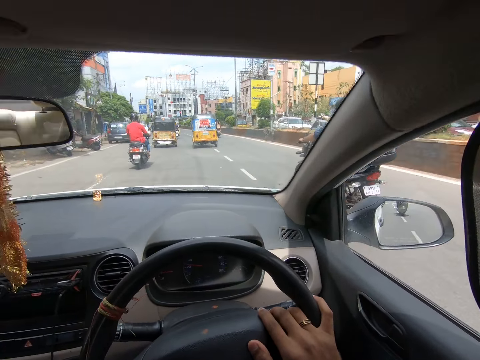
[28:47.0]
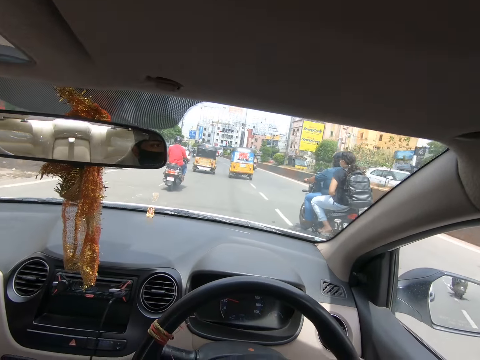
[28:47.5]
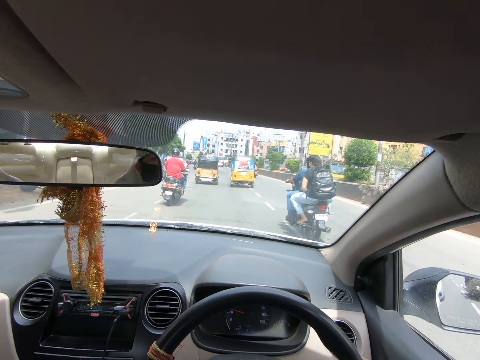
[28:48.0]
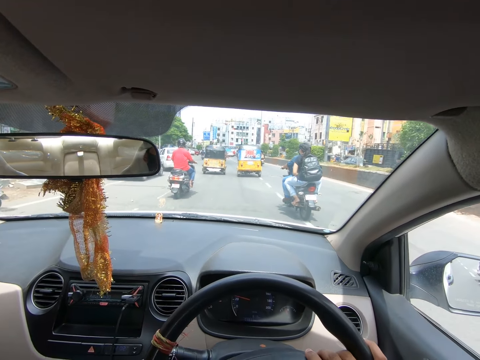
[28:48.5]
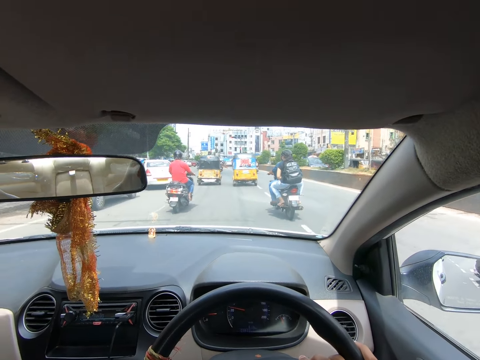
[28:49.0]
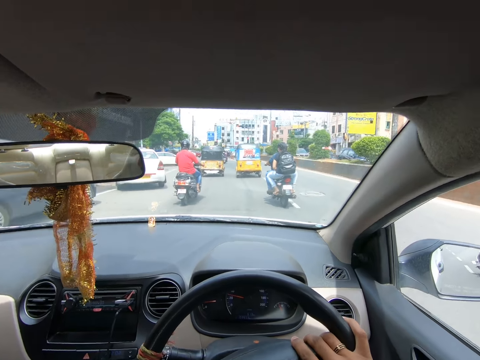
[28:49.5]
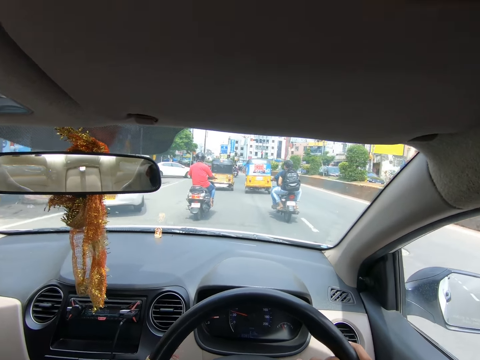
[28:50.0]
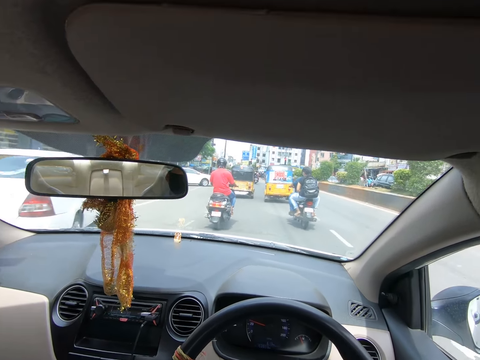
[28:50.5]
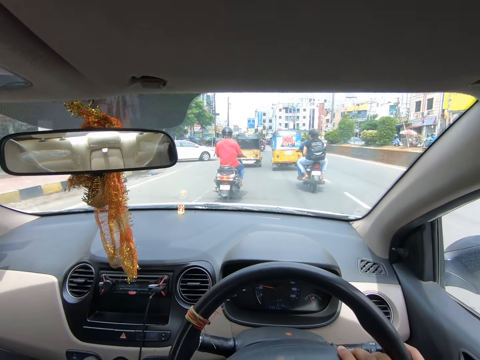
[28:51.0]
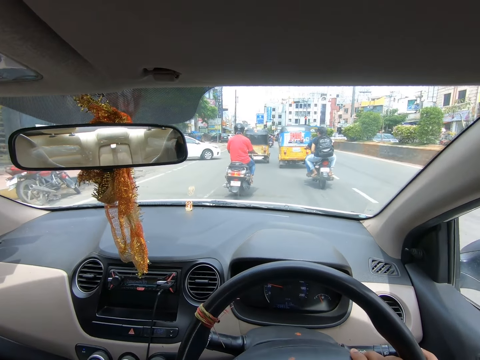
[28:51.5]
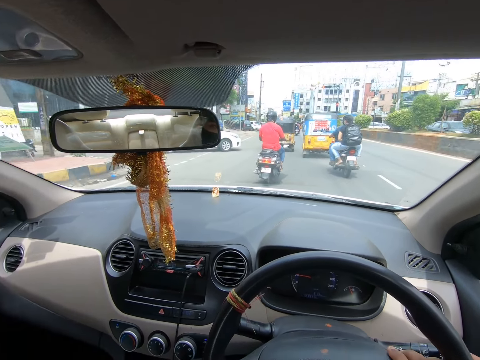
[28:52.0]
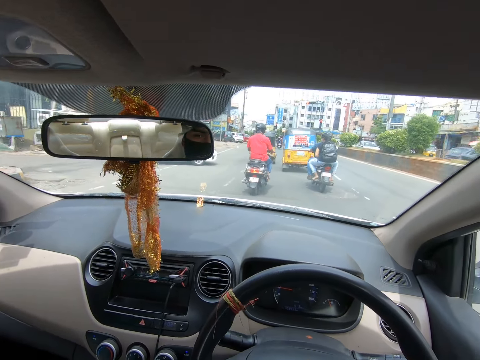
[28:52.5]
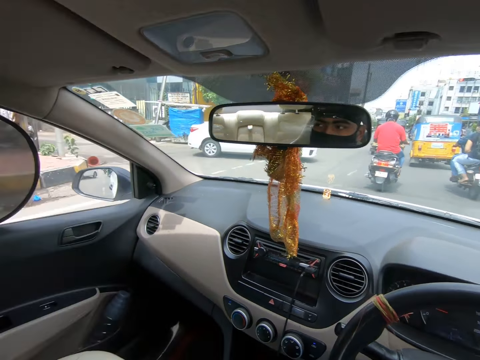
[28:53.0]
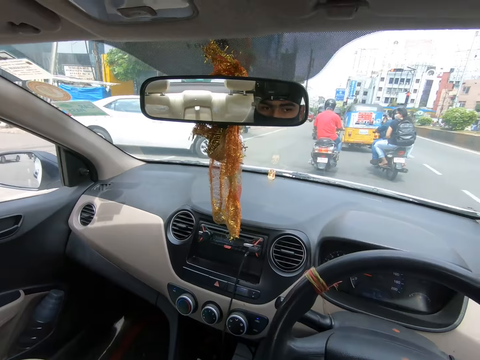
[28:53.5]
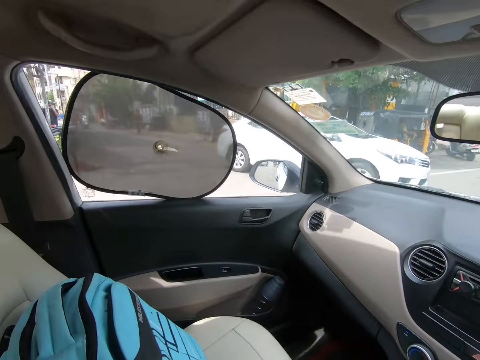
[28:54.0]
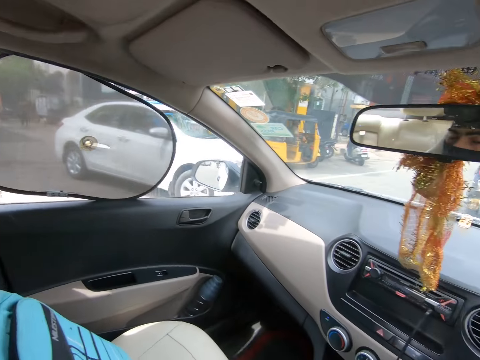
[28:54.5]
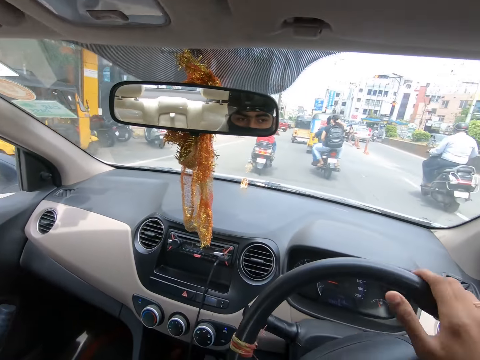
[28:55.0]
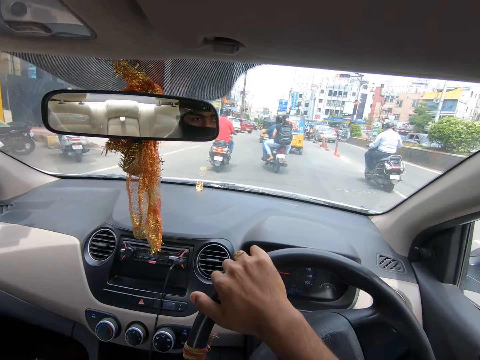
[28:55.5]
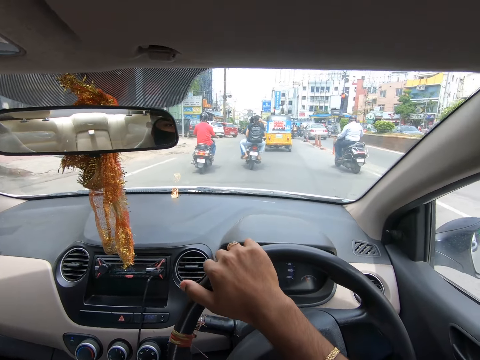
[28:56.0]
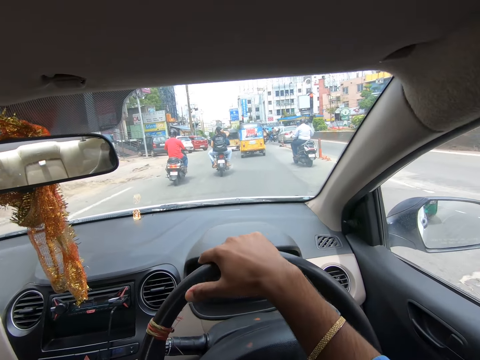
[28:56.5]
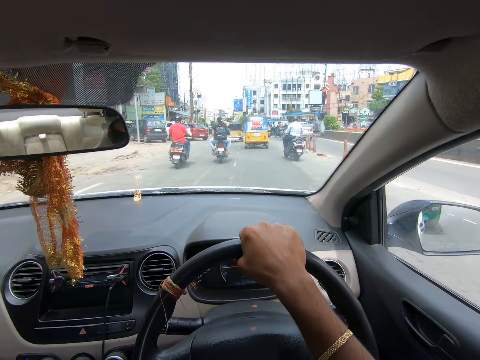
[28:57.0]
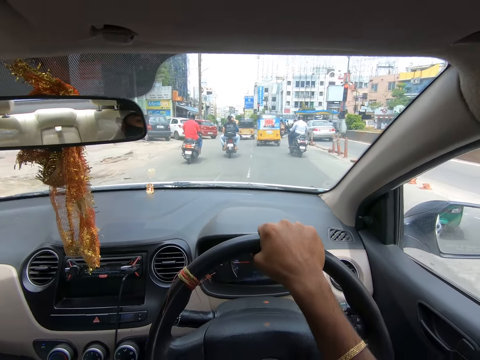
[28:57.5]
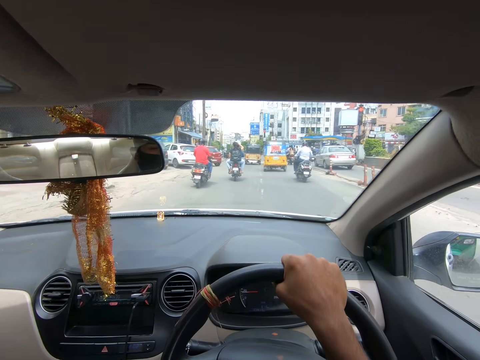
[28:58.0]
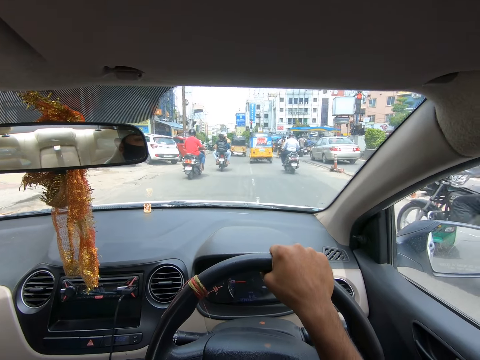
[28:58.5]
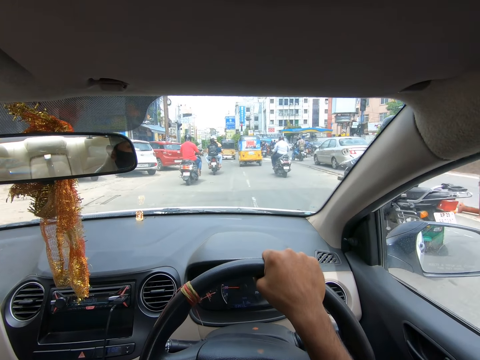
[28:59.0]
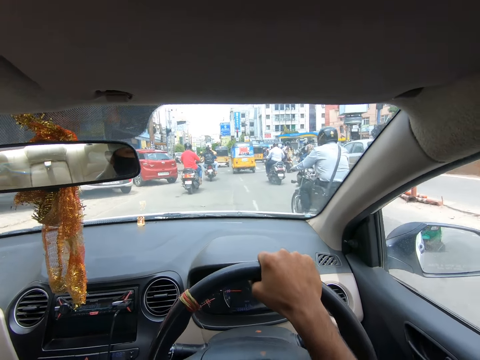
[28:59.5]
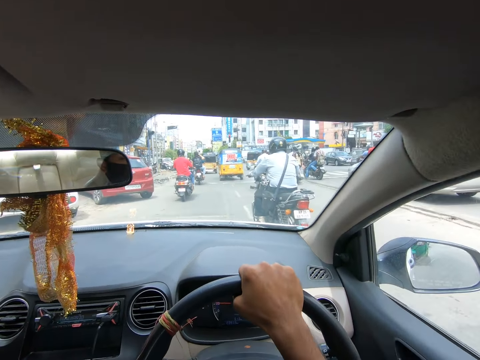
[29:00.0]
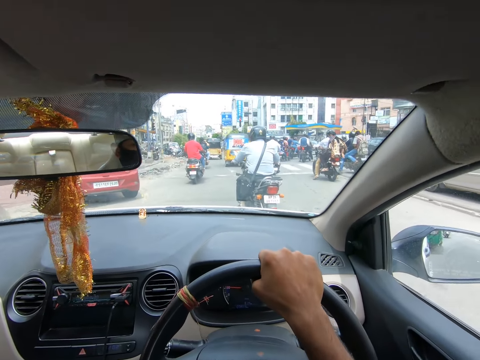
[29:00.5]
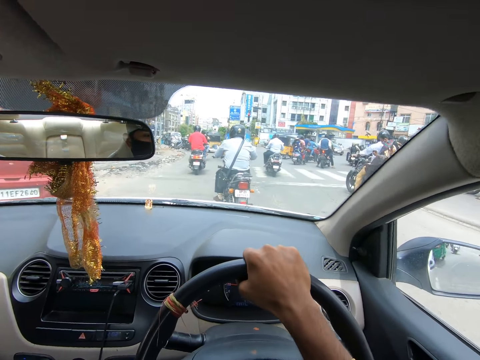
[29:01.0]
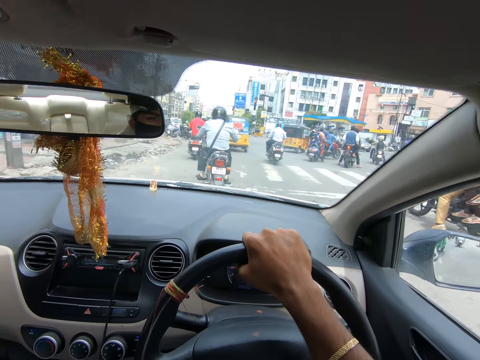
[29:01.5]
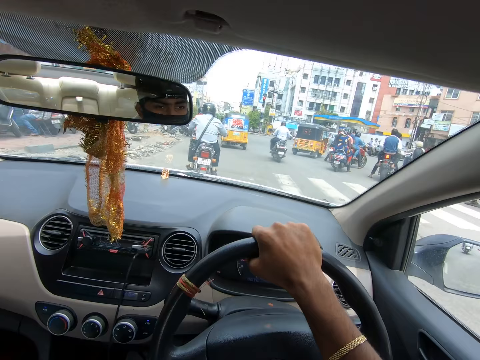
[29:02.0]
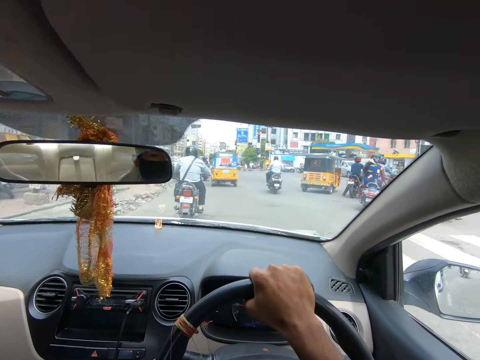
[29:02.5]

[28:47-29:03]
The camera wearer moves the steering to the left. They drive the car on a highway. They move the steering to the right. They drive the car on the highway.

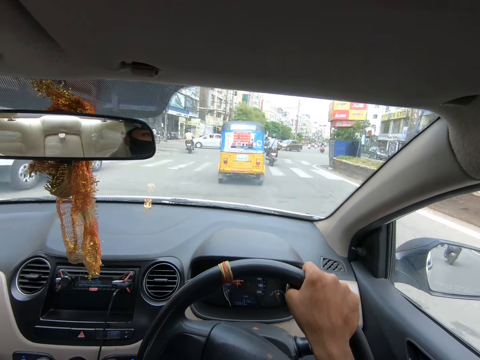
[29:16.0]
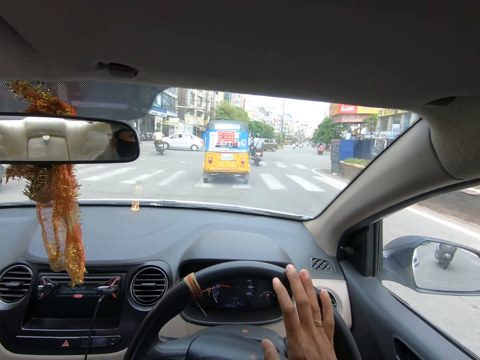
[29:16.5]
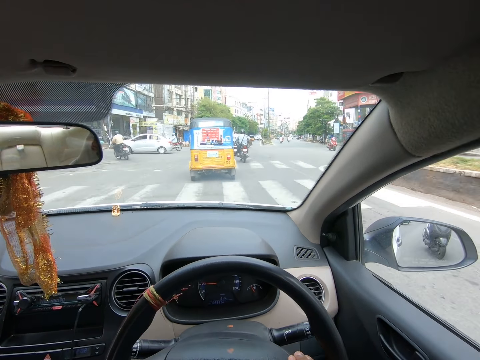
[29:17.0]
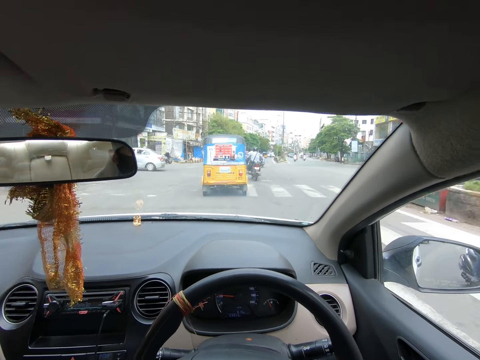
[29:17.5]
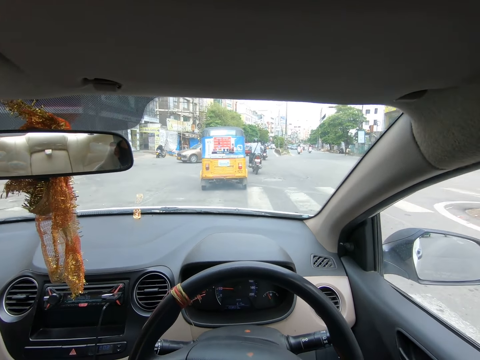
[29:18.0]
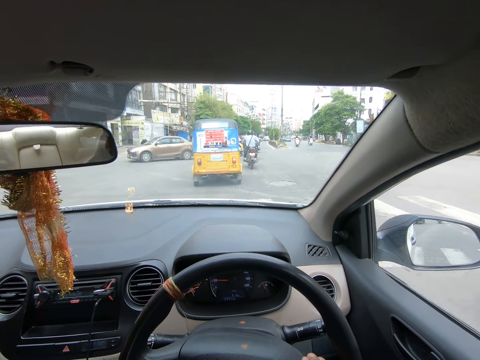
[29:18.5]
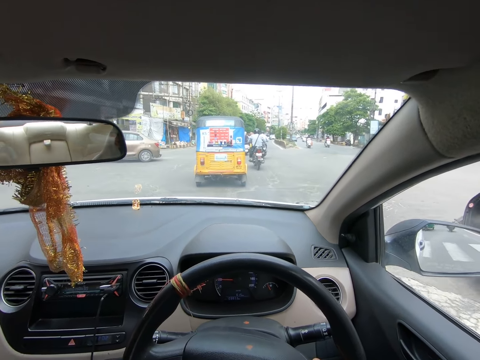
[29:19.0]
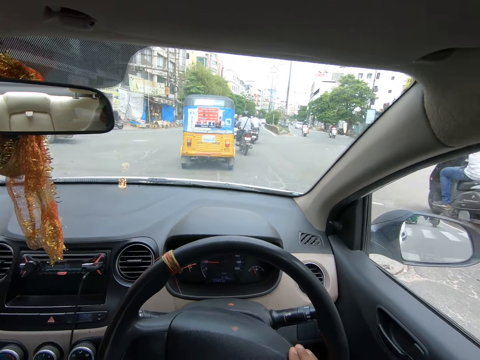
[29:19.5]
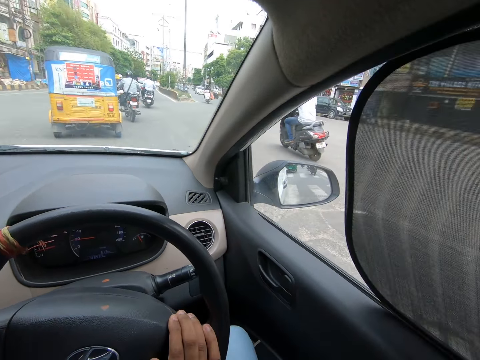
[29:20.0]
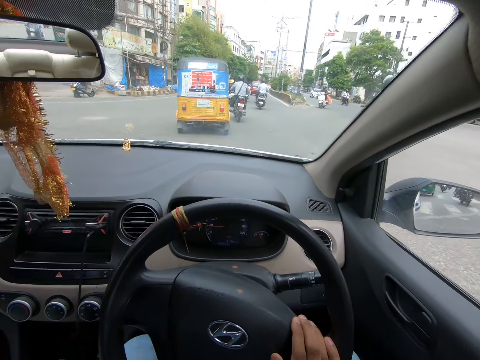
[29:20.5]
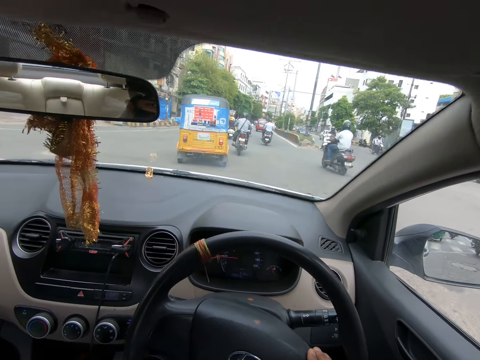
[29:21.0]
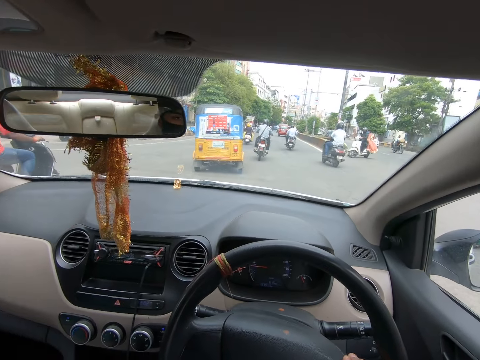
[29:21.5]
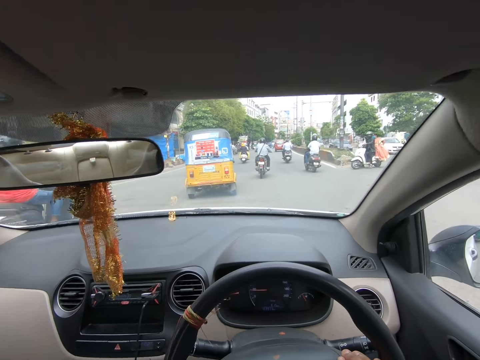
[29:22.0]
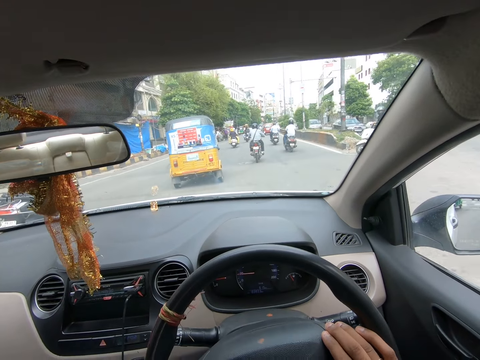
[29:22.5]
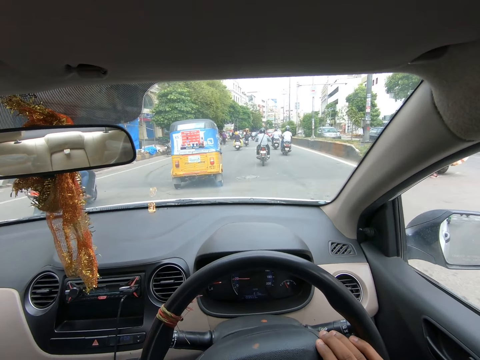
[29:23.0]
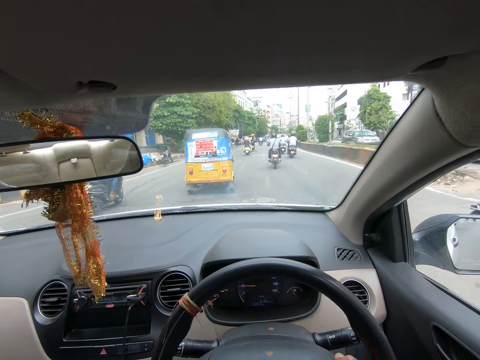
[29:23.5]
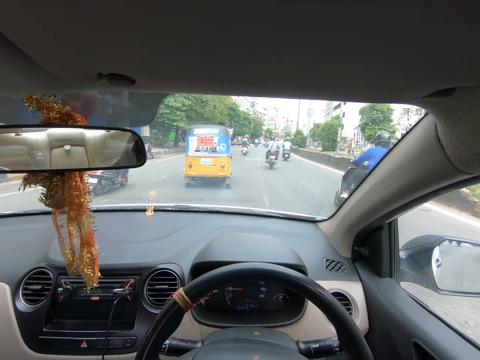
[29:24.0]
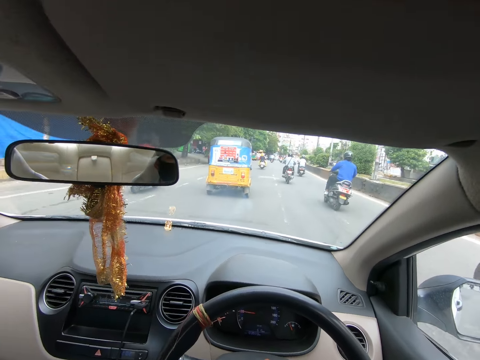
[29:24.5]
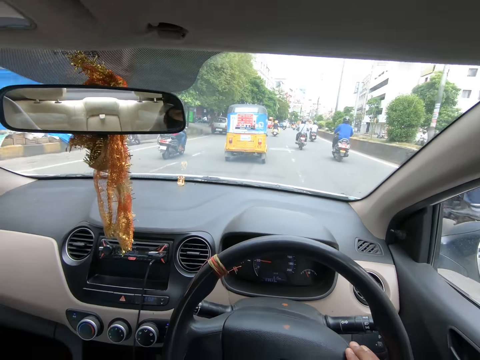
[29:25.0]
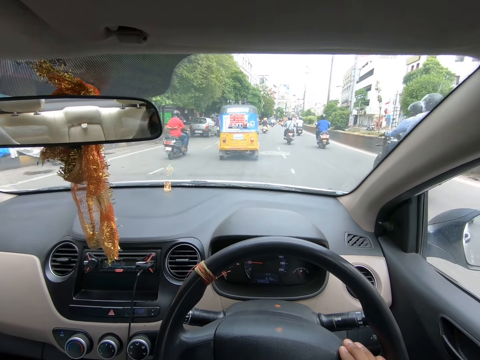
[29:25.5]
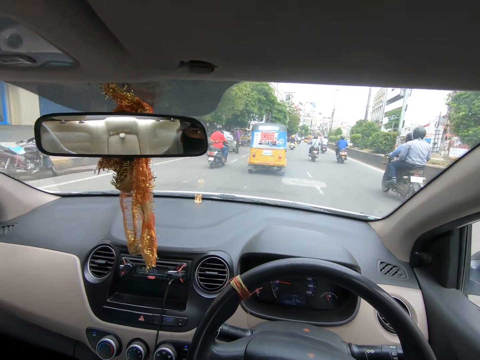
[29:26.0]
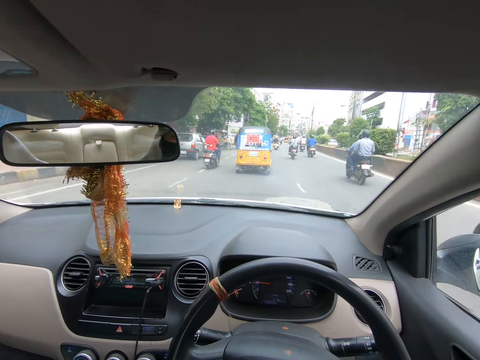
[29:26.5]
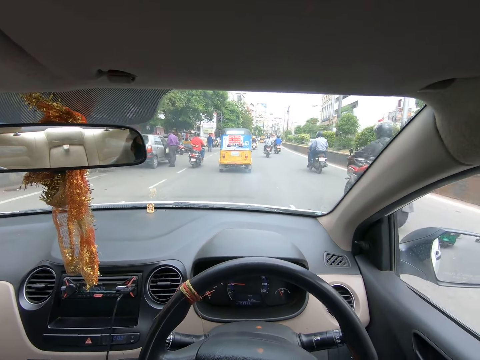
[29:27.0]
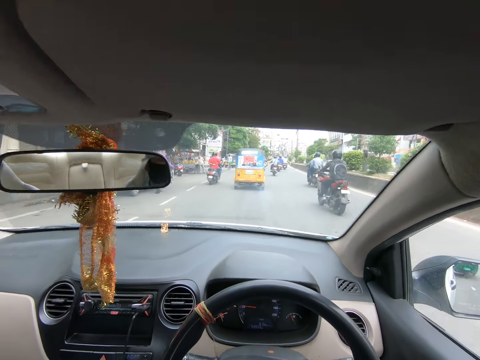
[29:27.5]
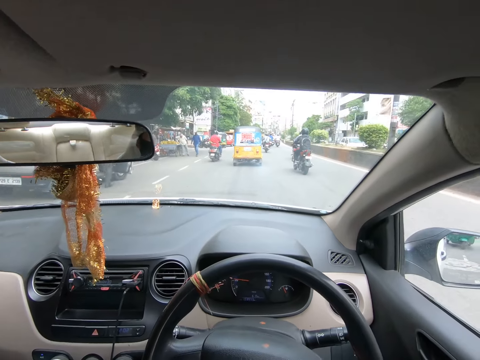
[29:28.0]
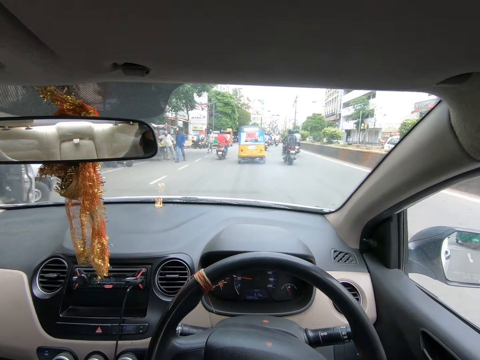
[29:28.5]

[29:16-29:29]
The camera wearer lowers the hand from the steering. They drive the car on a highway. They move the steering to the left. They drive the car on the highway.
